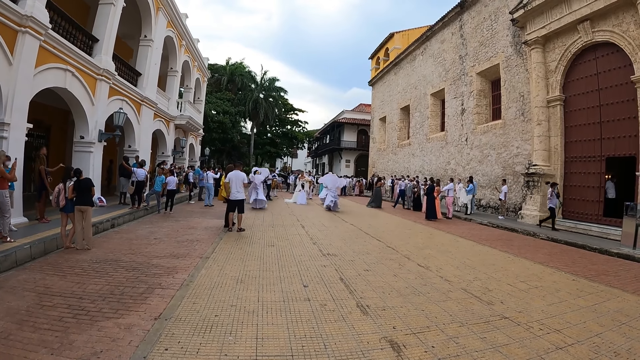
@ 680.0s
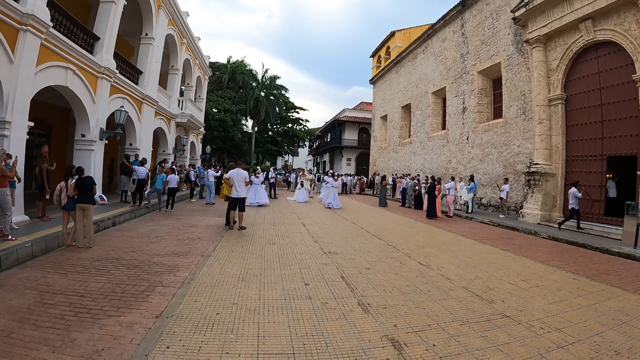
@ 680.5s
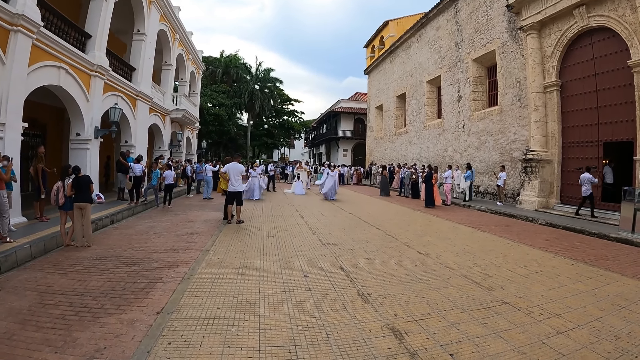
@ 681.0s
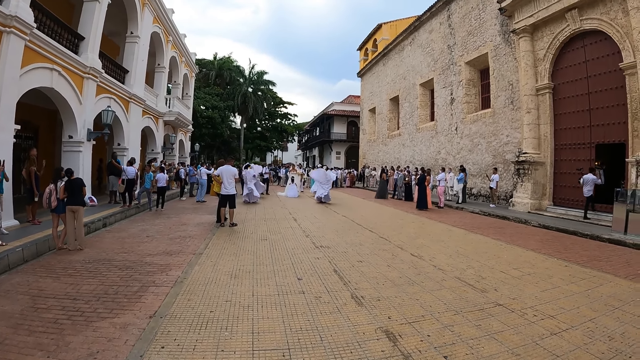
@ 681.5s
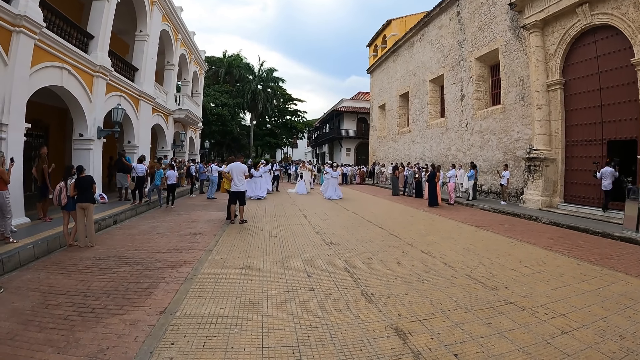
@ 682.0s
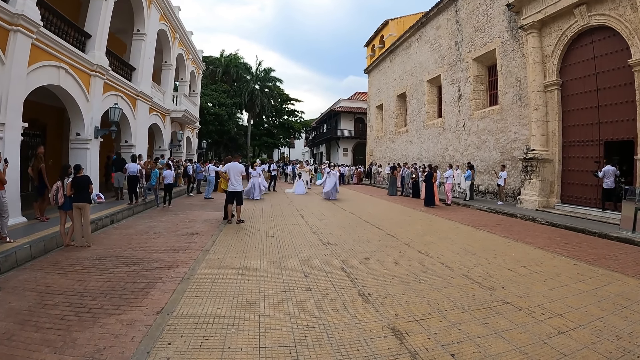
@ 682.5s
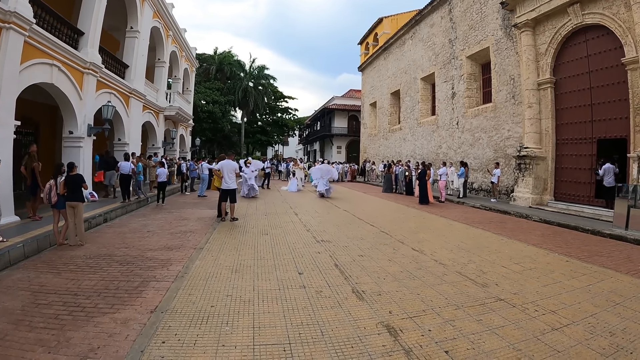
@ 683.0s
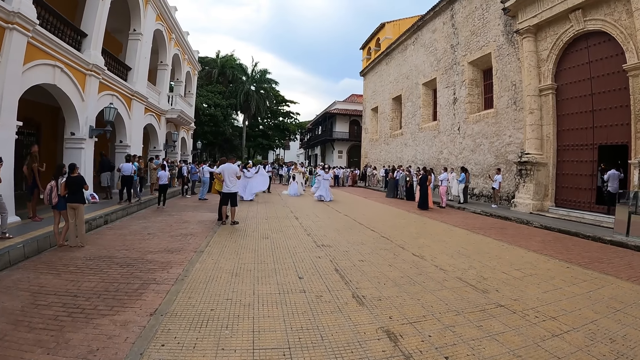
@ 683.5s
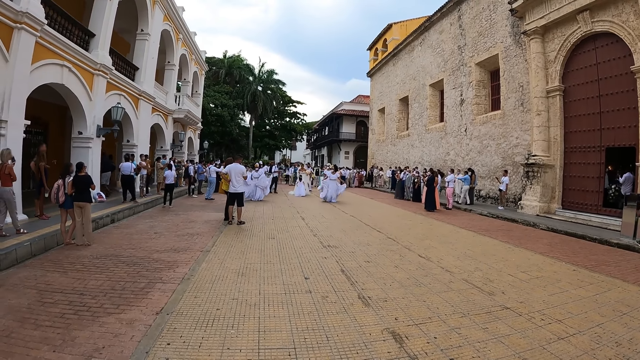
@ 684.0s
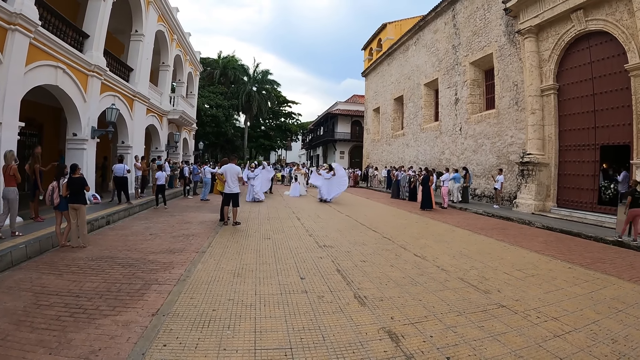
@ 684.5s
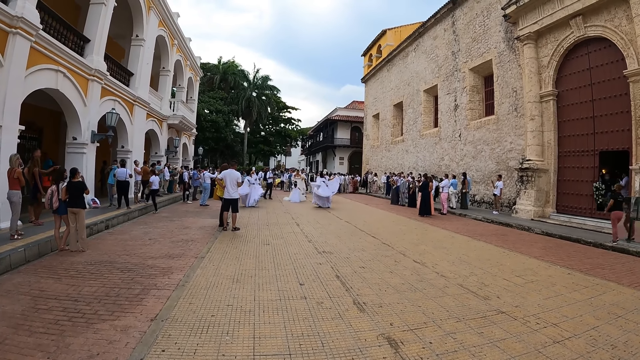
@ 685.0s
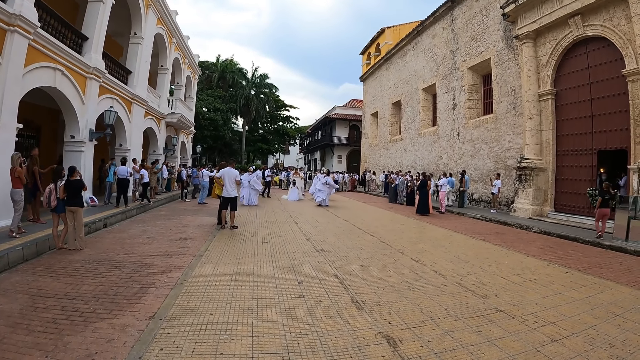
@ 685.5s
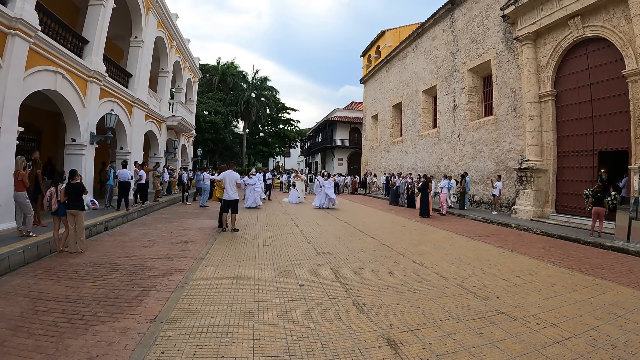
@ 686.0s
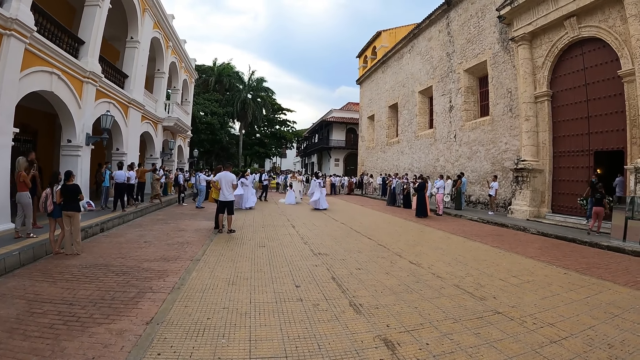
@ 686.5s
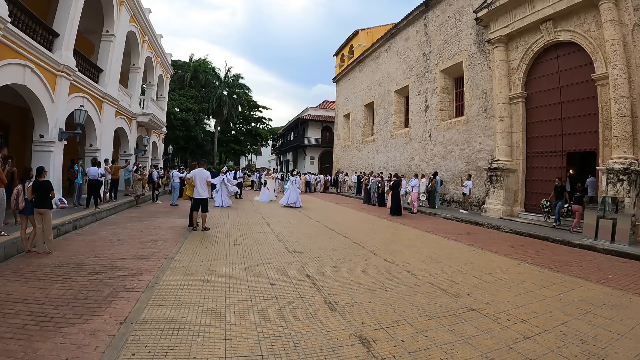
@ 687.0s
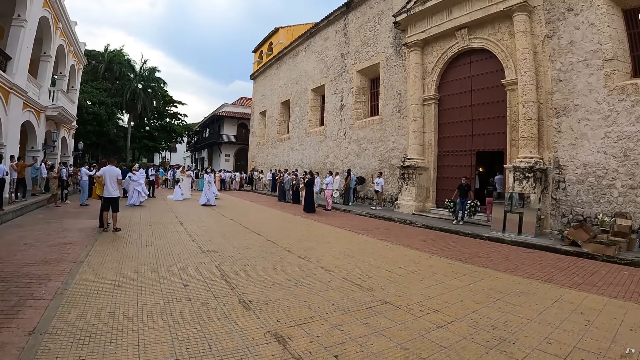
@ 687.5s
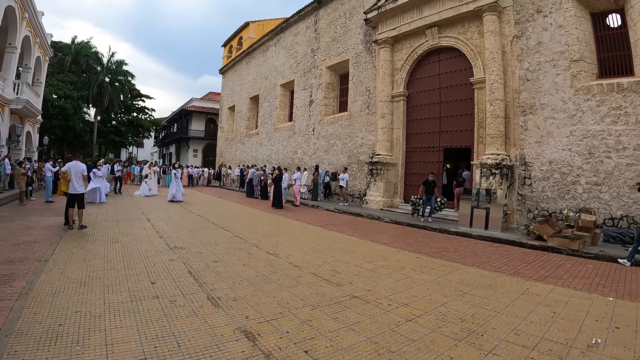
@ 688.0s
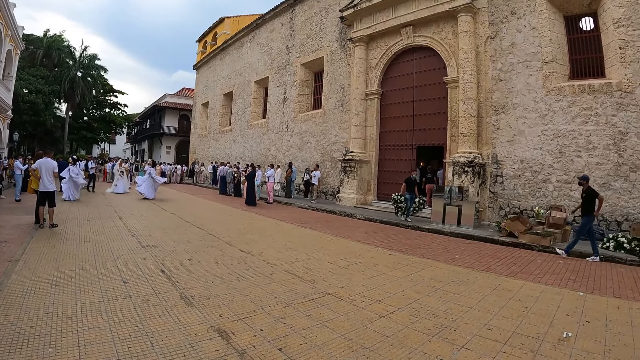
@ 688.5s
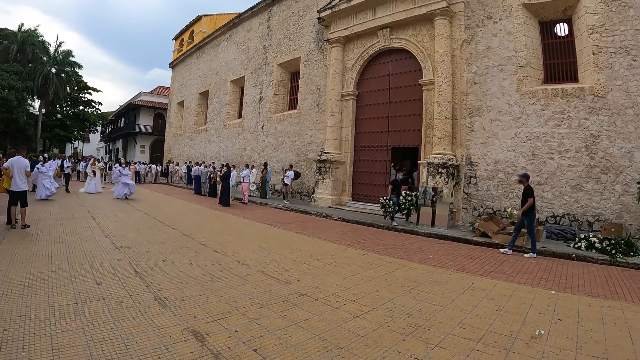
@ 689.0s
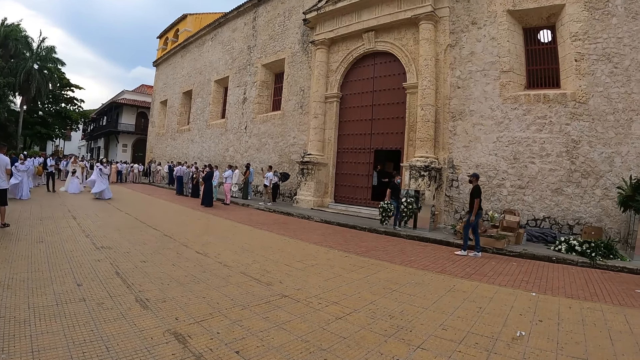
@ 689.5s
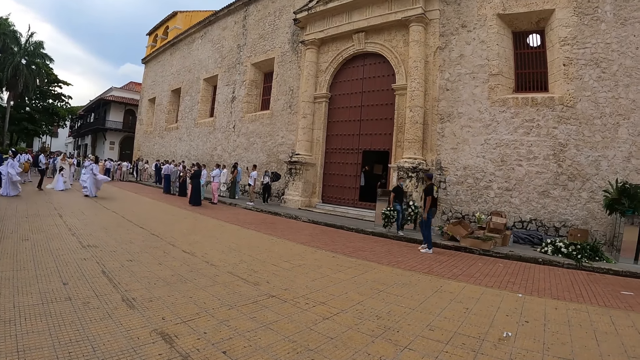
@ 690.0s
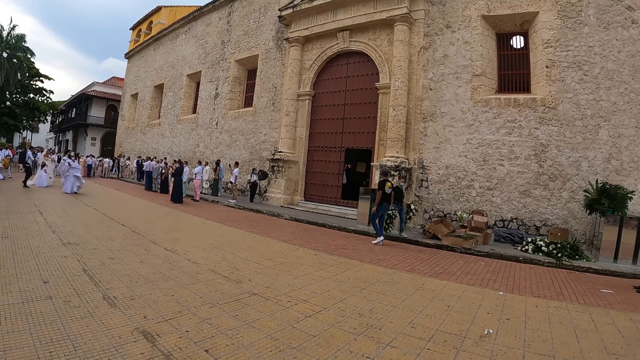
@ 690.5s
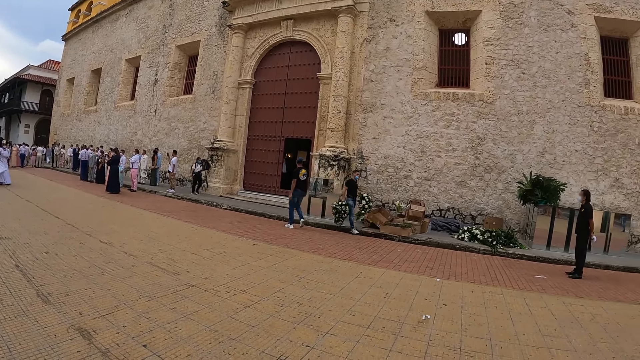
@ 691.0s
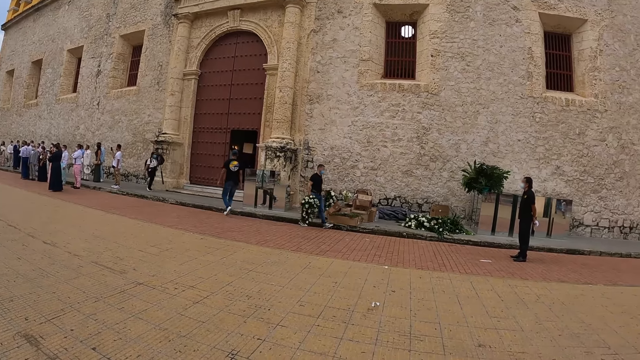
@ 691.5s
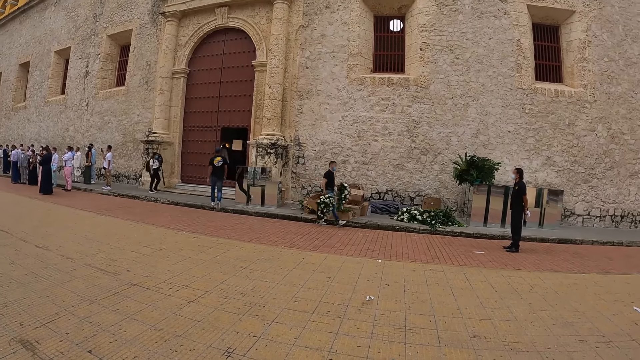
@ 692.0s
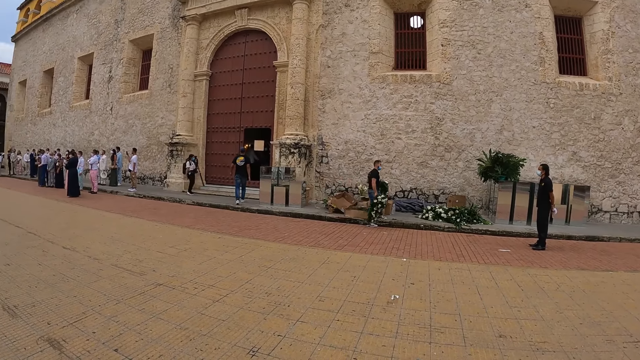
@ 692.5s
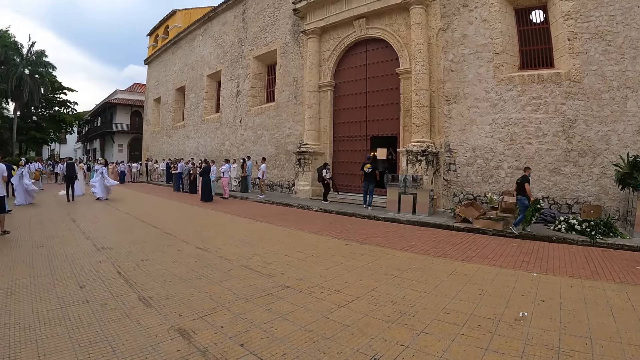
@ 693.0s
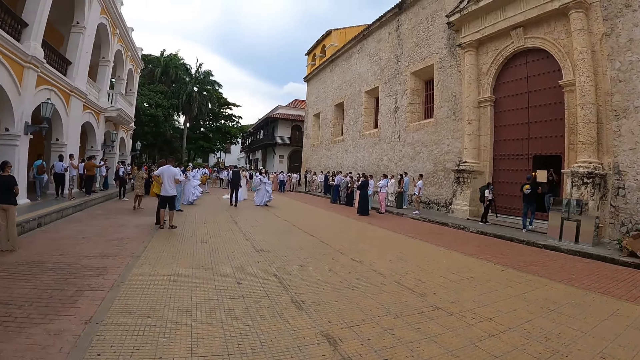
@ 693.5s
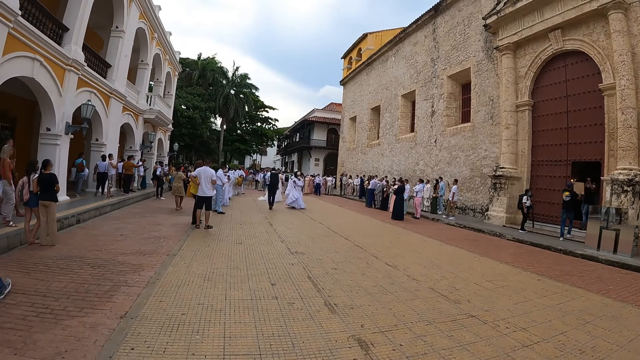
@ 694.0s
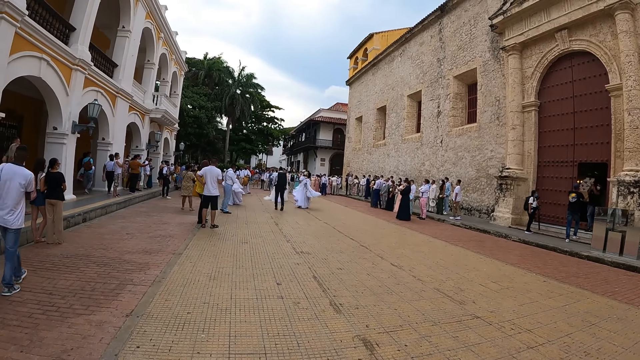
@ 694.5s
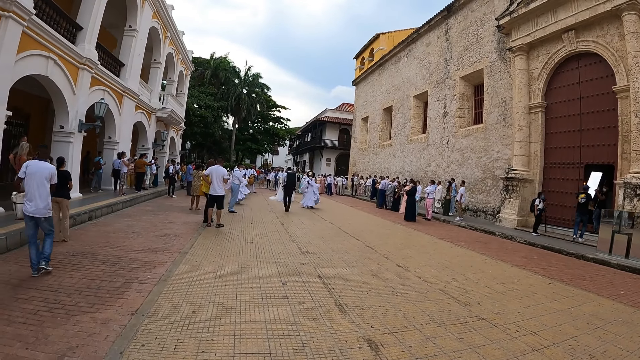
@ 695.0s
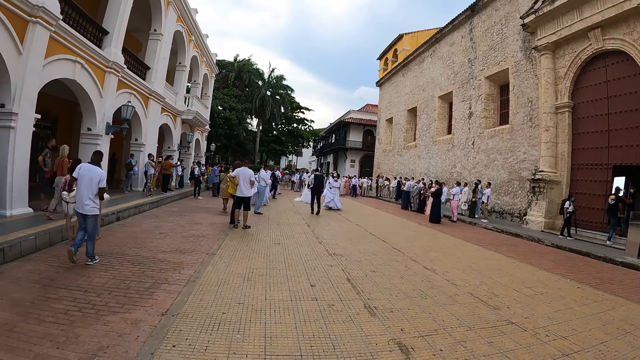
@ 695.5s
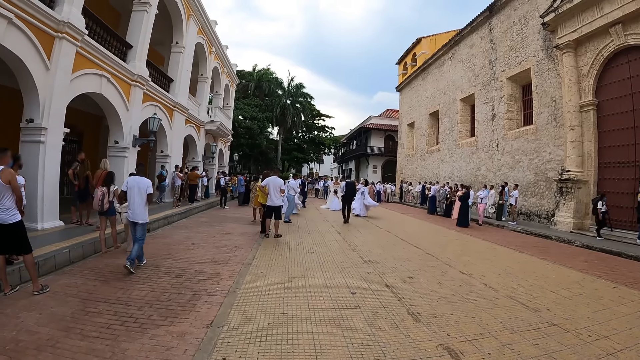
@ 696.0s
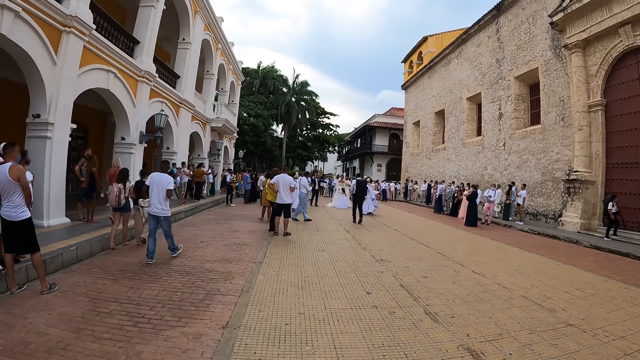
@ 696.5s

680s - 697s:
The camera wearer looks around. They look around.
